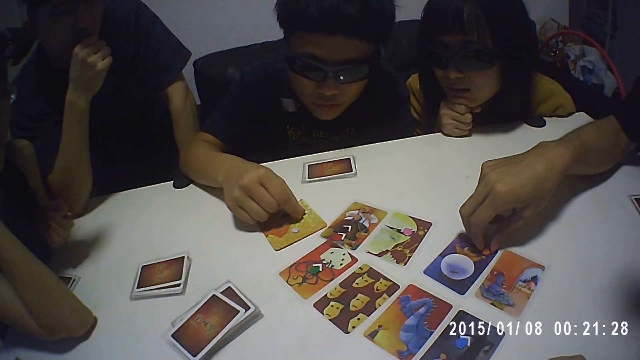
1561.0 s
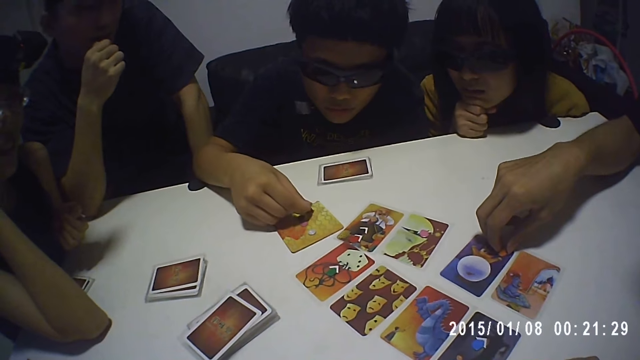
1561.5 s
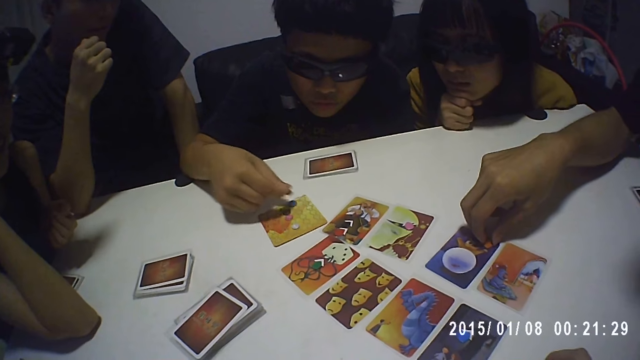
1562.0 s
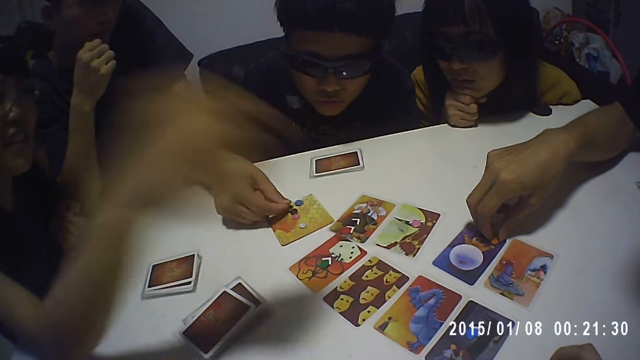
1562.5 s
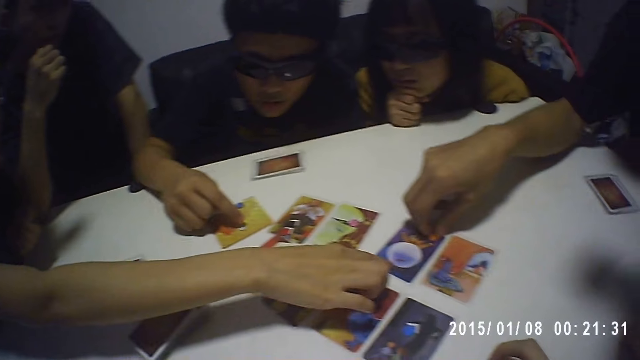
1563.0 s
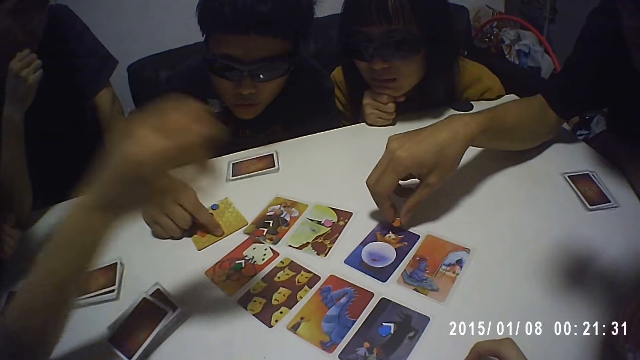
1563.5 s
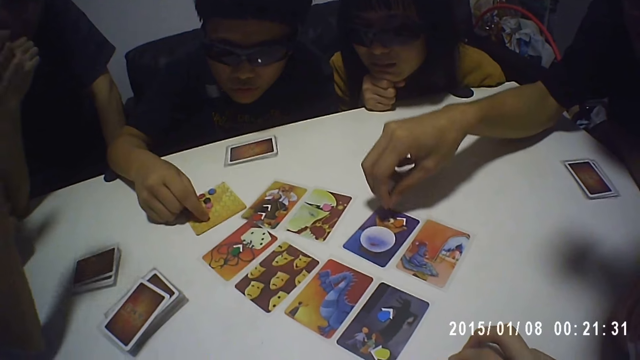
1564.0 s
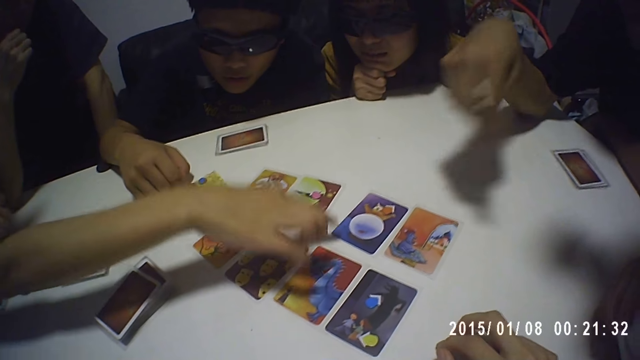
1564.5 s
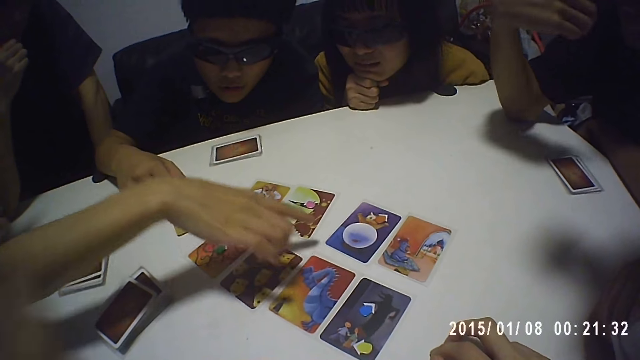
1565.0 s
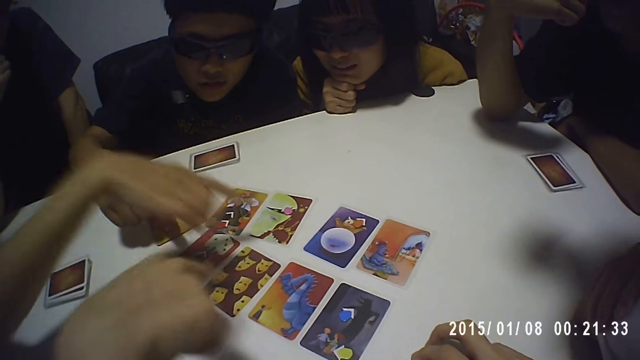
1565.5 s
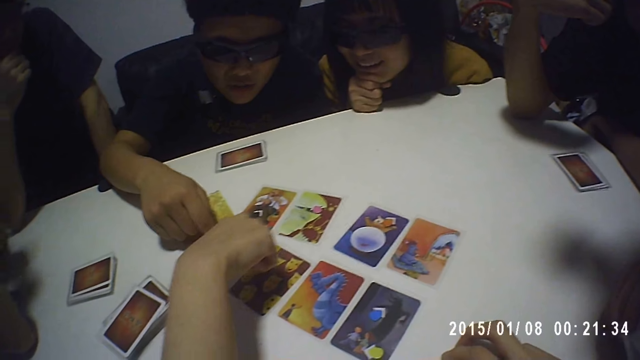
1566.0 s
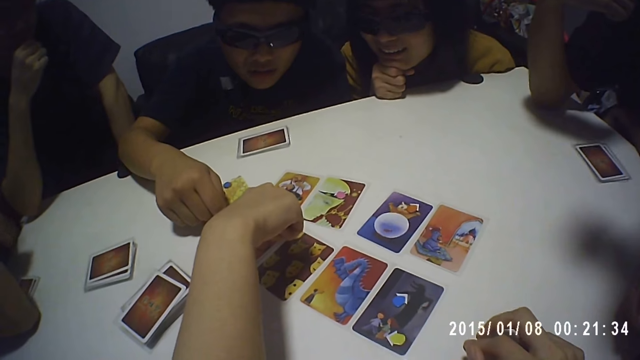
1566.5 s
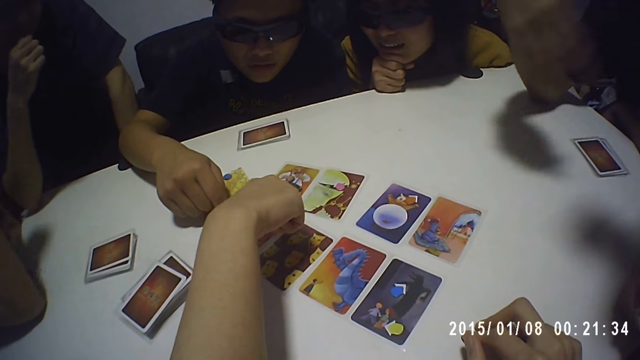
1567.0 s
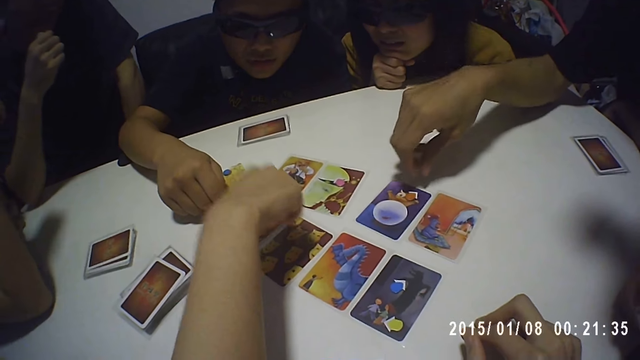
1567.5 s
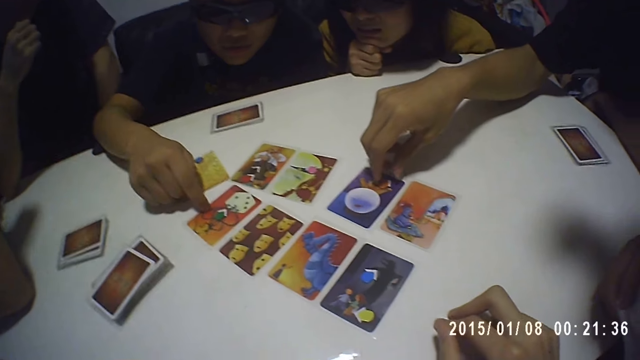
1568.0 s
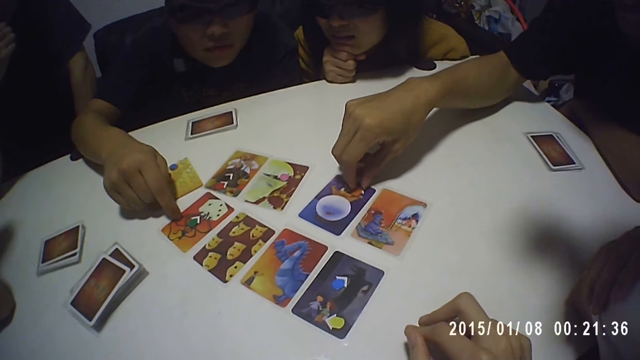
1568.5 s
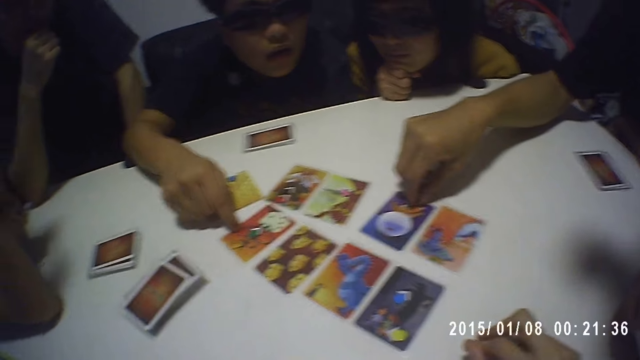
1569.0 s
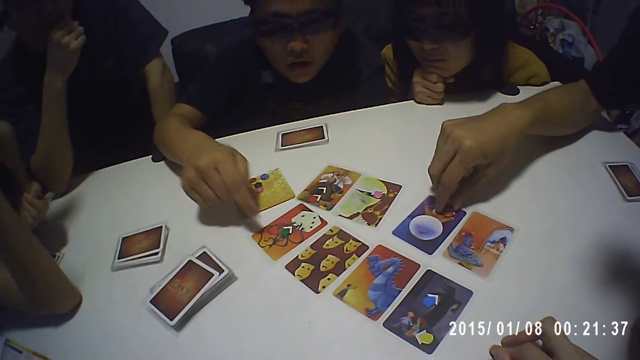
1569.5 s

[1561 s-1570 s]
A man picks a token from the card on the table with his right hand, taps the token on the card with his right hand, and places the token on the card with his right hand. A woman touches the card on the table with her right hand. The man moves the token on the card with his right hand. Another man picks the token from the card on the table with his right hand and places the token on the card with his right hand. The woman touches the card on the table with her right hand. Another woman touches the card on the table with her right hand. The first man taps the card on the table with his right hand. The other man holds the token on the card with his right hand.

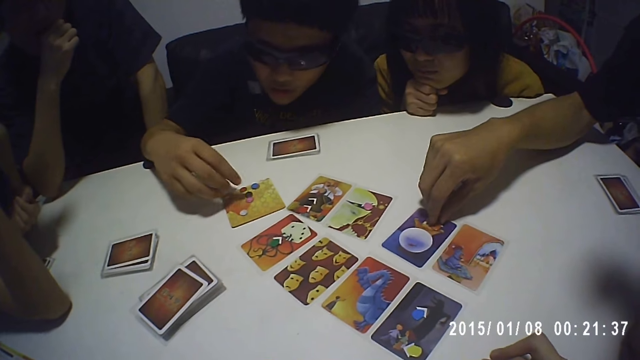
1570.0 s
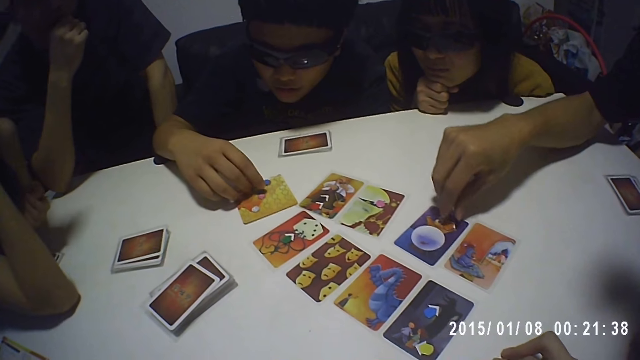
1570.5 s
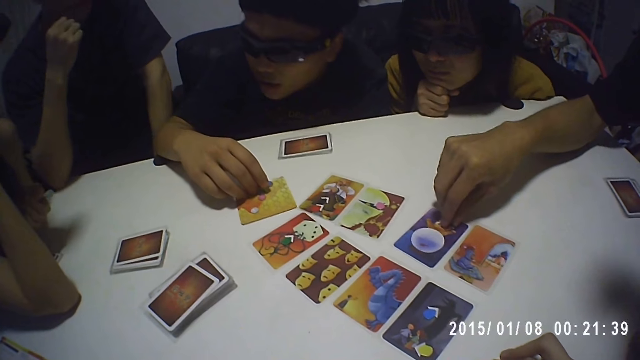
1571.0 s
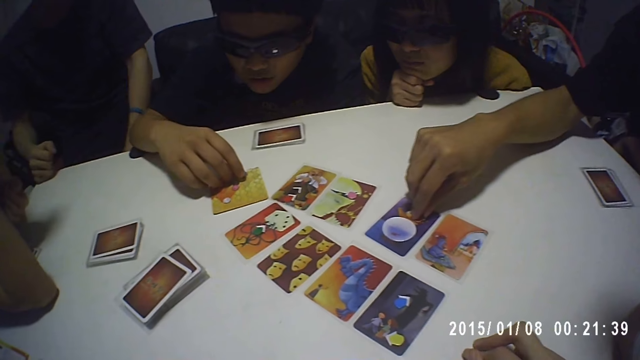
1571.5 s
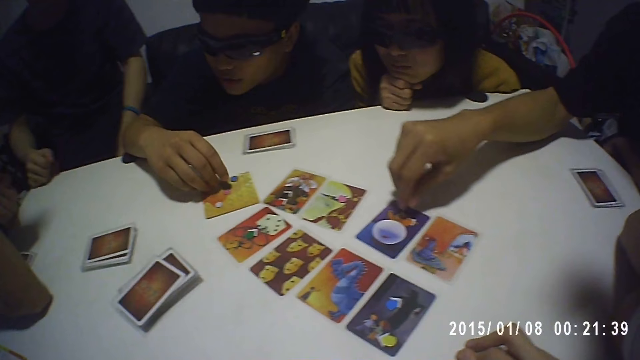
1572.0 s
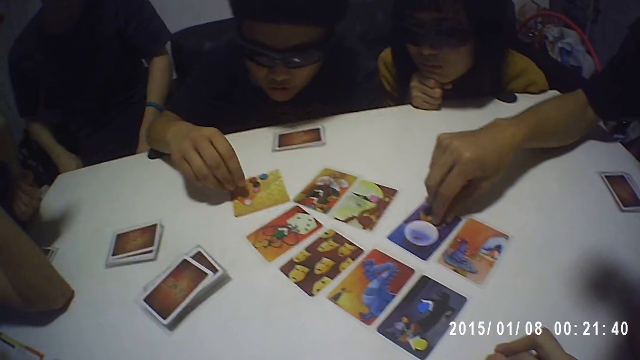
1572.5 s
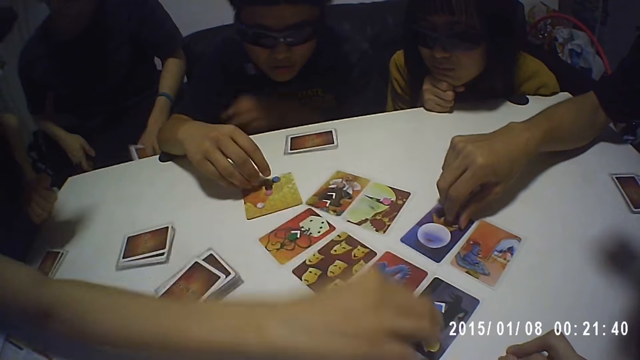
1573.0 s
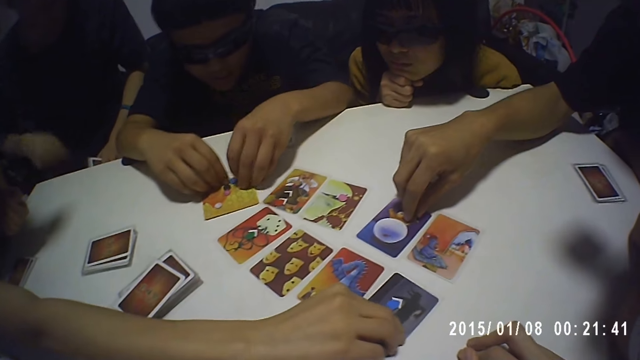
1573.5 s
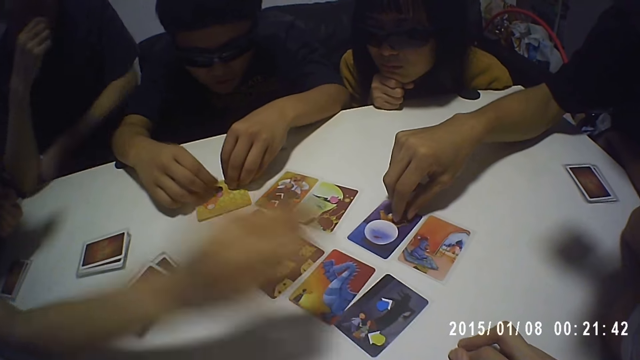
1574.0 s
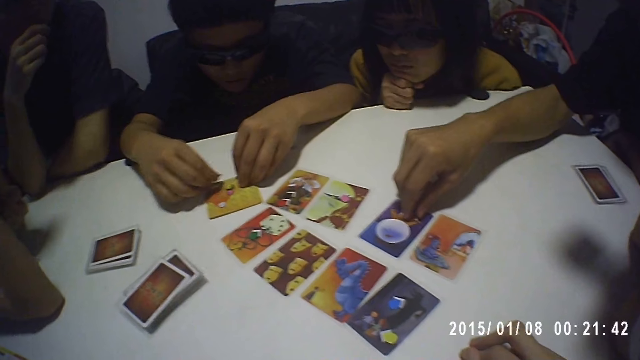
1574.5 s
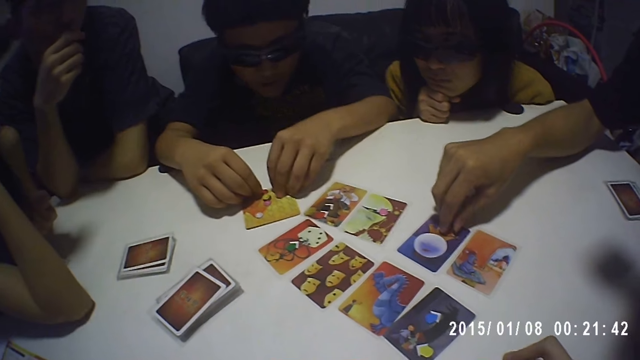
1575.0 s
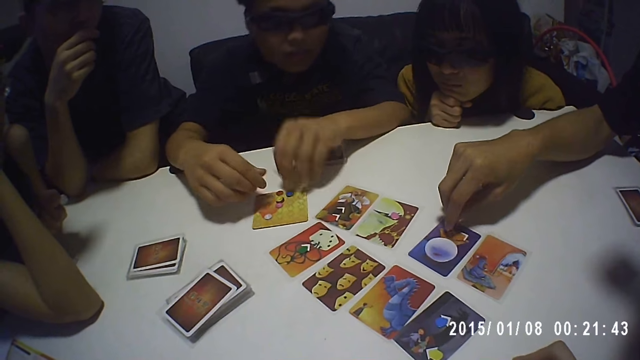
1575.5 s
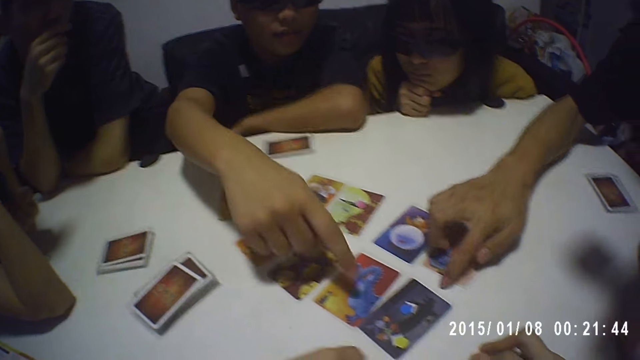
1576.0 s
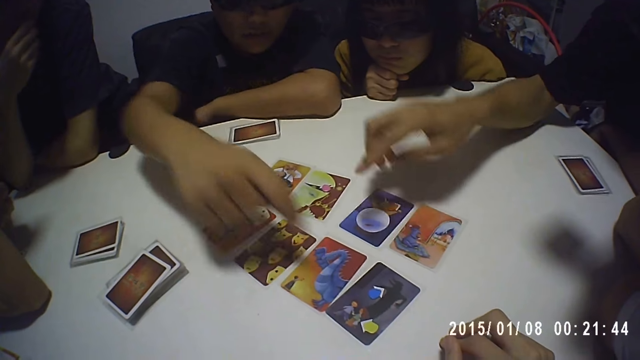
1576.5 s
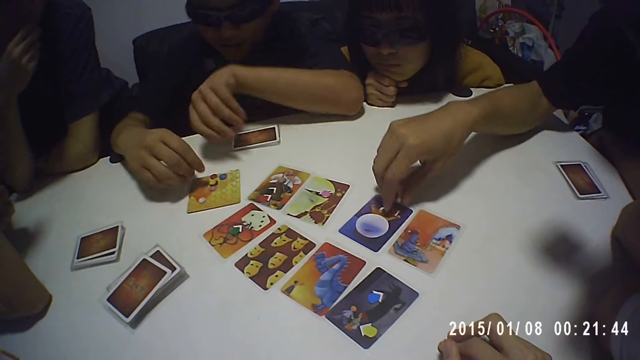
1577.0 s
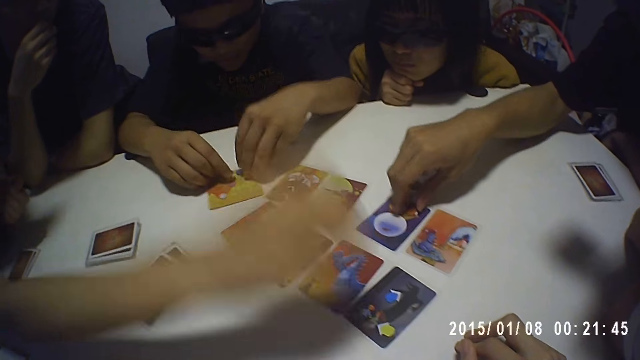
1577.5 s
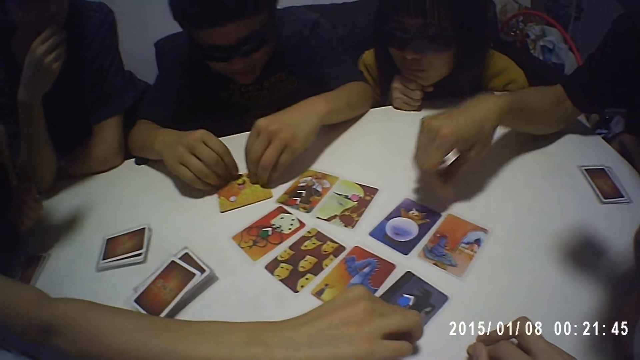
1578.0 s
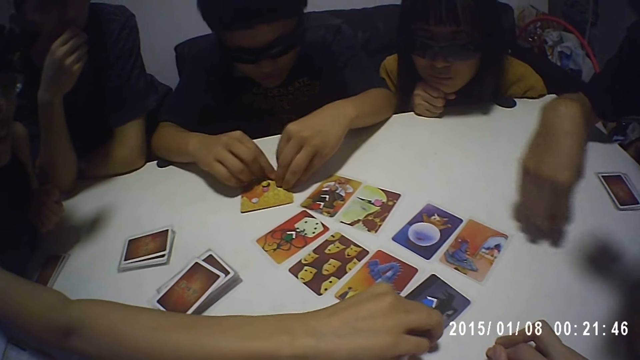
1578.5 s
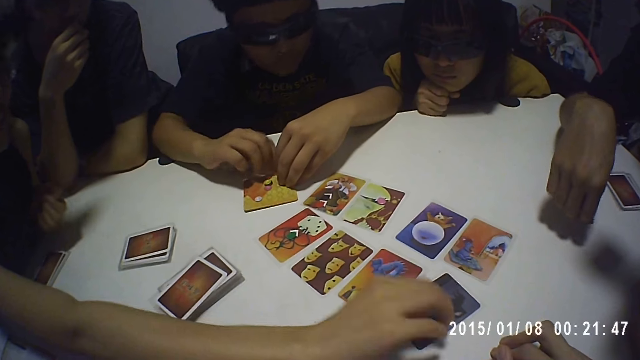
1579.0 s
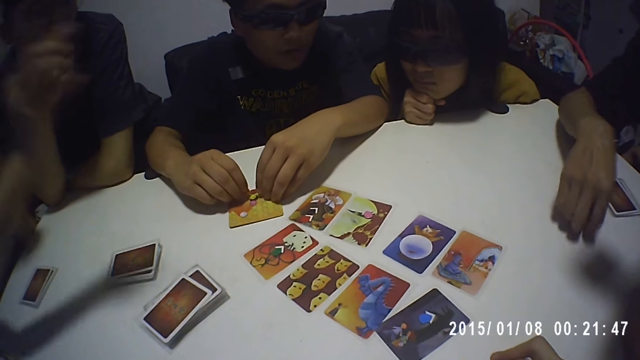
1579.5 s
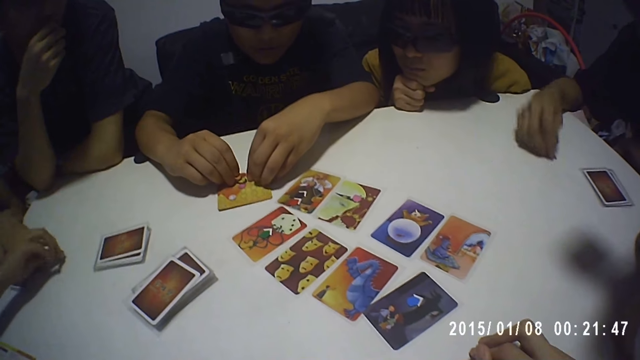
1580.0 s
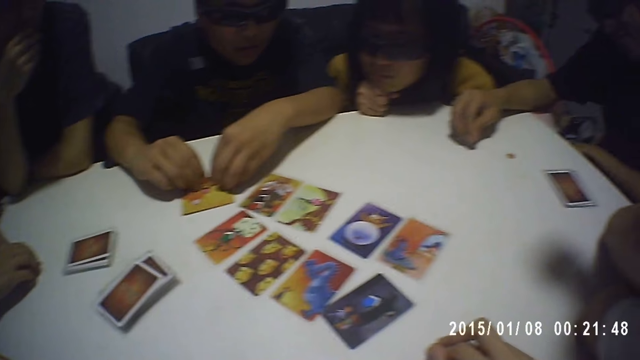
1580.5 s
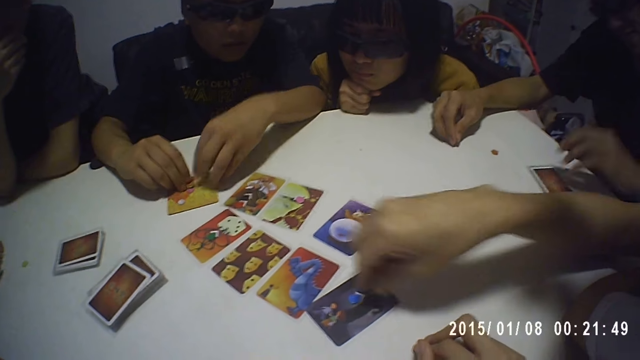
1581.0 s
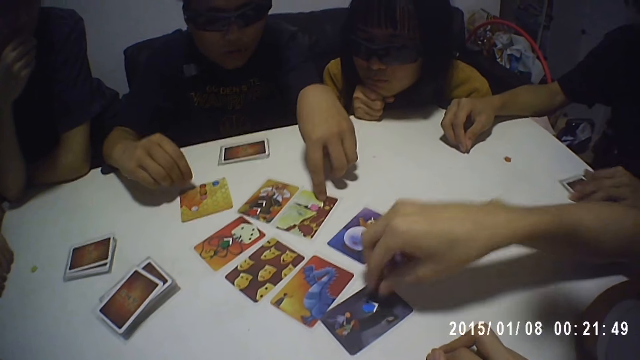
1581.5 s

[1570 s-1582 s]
A man holds the token on the card with his right hand. Another man places his right hand on the table. A woman moves the card on the table with her right hand. The first man holds the tokens on the card with both hands. The second man places both hands on the table. Another woman touches the table with her right hand. The first man touches the card on the table with his right hand. A third man touches the table with his right hand. The third man picks the token from the card on the table with his right hand. The first man holds the token on the card with both hands. The first woman picks the token from the card on the table with her right hand. The third man places the token on the table with his right hand and moves the token on the table with his right hand. The first woman places the token on the table with her right hand. The first man holds the token on the card with his right hand. The third man holds the cards on the table with his left hand. A fourth man picks the token from the card on the table with his right hand. The first man touches the card on the table with his left hand.
